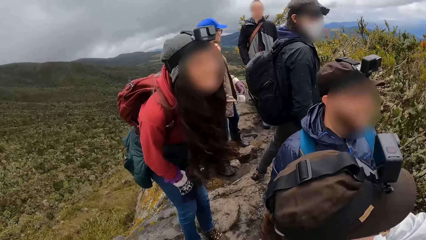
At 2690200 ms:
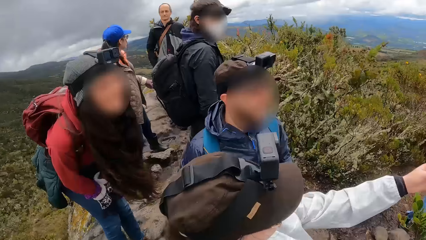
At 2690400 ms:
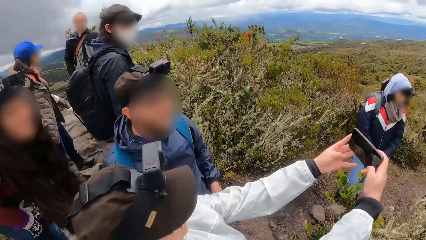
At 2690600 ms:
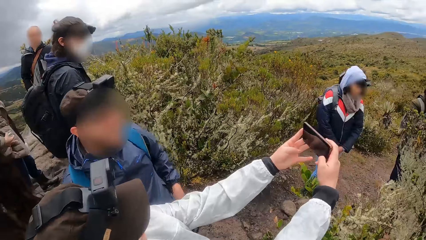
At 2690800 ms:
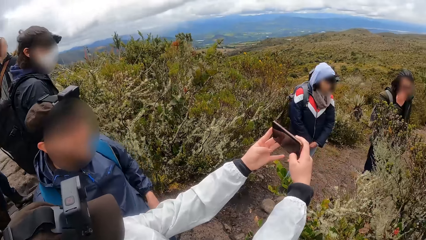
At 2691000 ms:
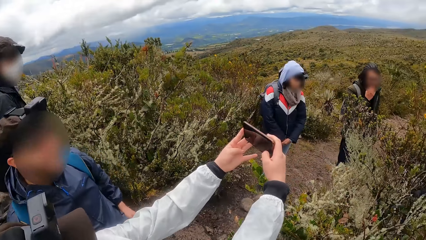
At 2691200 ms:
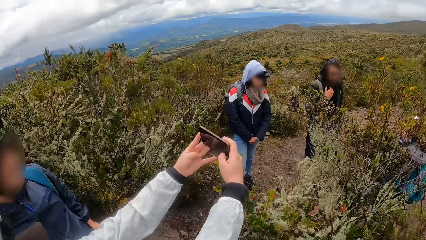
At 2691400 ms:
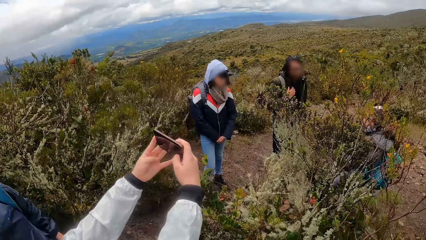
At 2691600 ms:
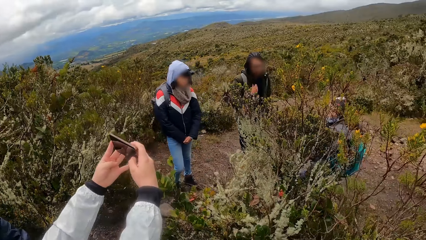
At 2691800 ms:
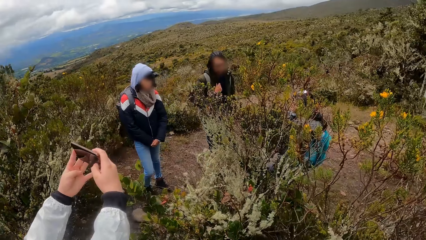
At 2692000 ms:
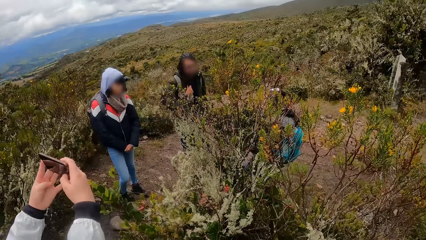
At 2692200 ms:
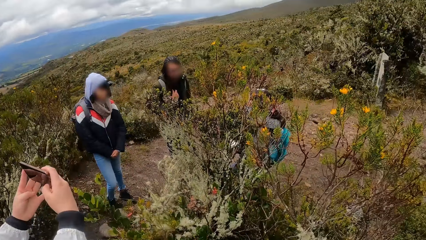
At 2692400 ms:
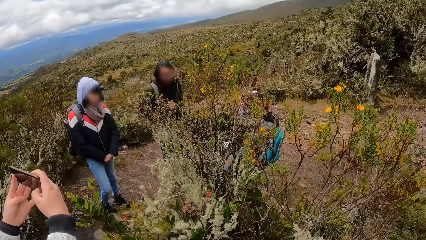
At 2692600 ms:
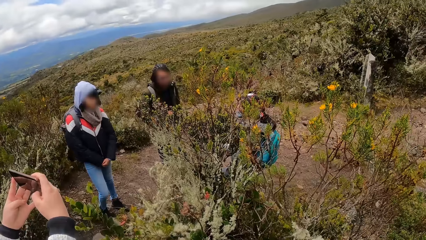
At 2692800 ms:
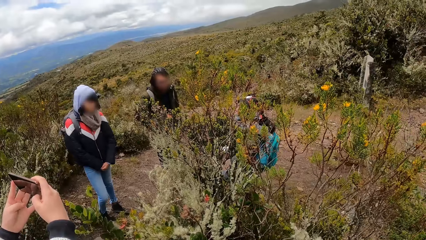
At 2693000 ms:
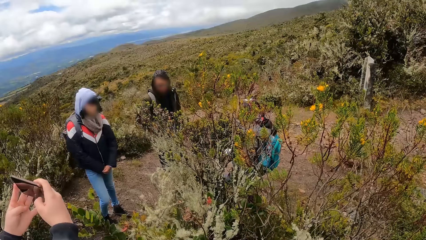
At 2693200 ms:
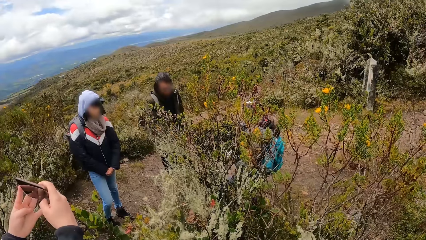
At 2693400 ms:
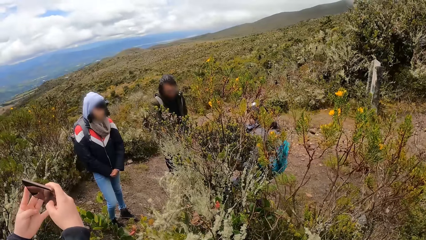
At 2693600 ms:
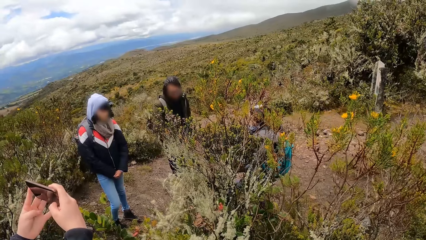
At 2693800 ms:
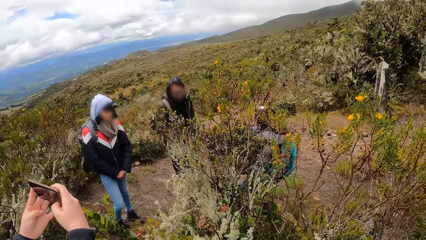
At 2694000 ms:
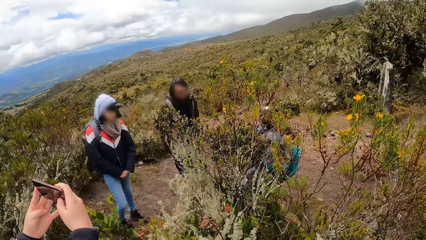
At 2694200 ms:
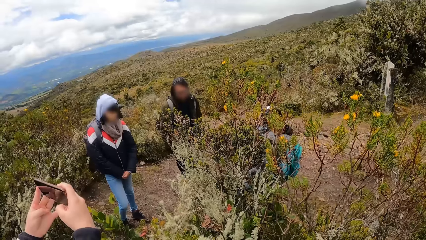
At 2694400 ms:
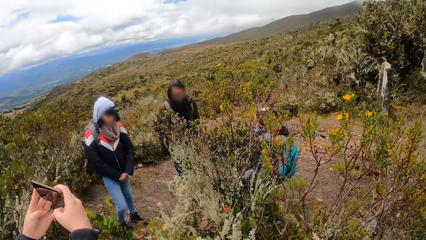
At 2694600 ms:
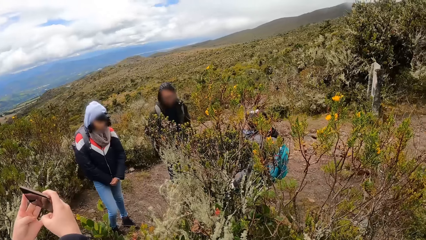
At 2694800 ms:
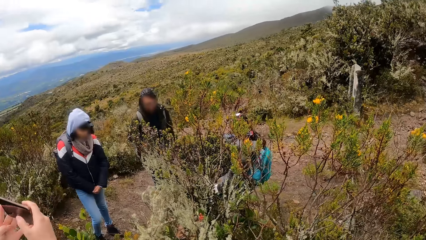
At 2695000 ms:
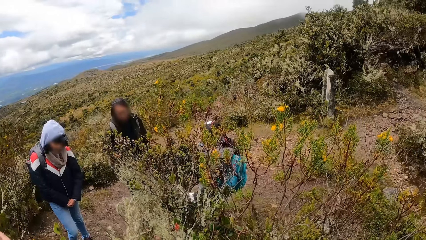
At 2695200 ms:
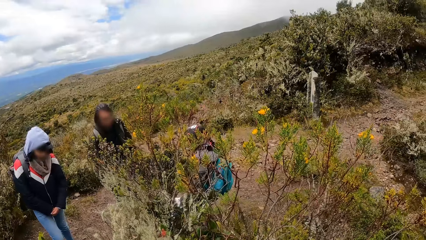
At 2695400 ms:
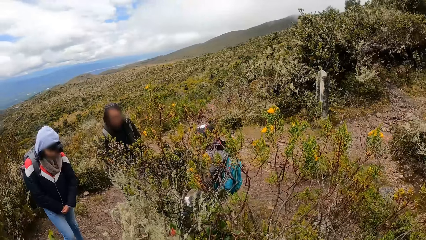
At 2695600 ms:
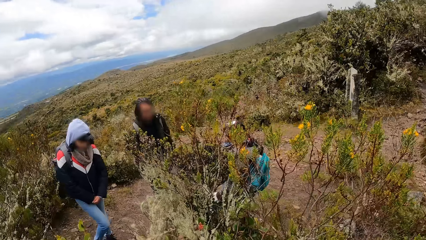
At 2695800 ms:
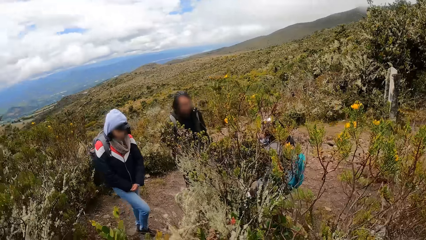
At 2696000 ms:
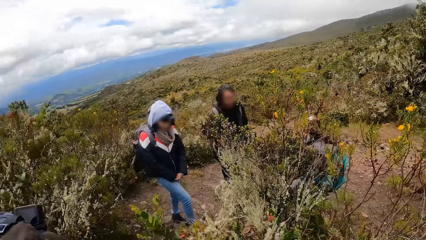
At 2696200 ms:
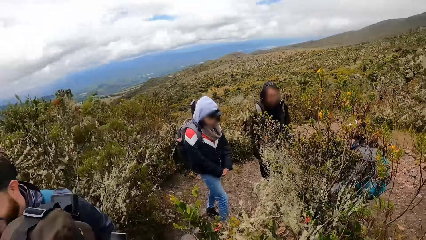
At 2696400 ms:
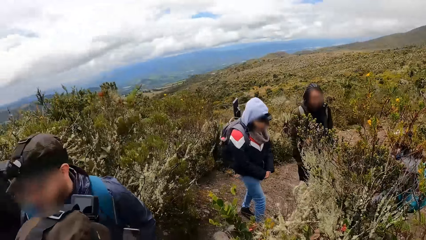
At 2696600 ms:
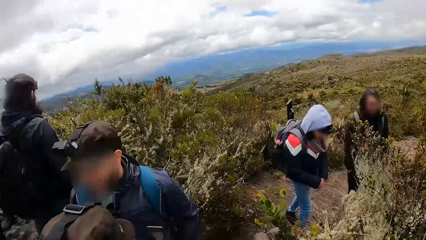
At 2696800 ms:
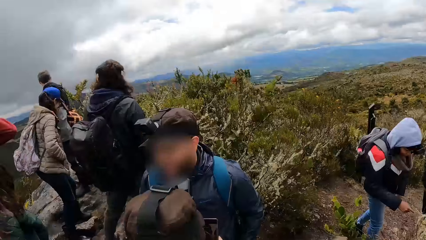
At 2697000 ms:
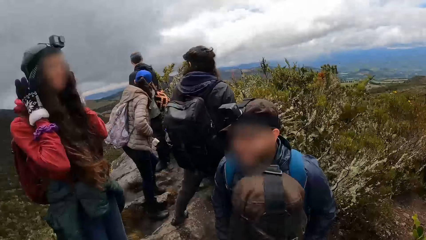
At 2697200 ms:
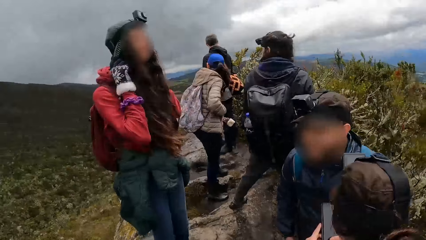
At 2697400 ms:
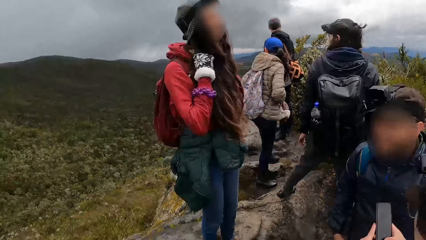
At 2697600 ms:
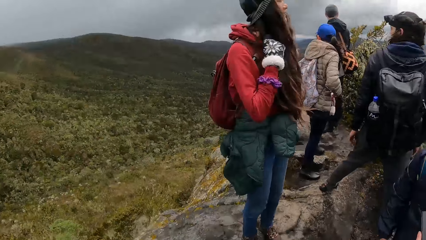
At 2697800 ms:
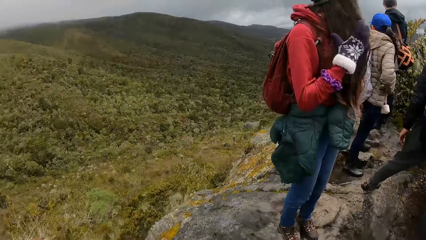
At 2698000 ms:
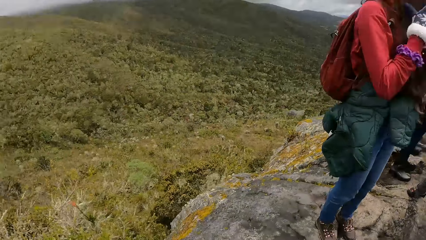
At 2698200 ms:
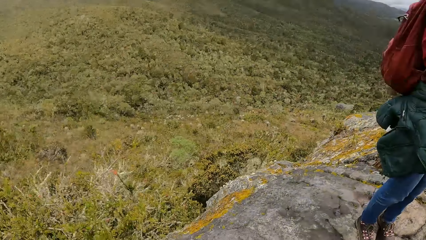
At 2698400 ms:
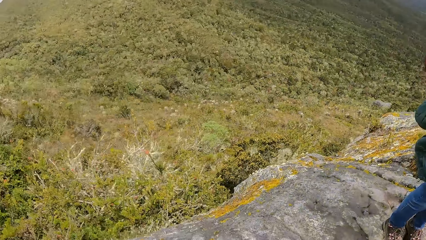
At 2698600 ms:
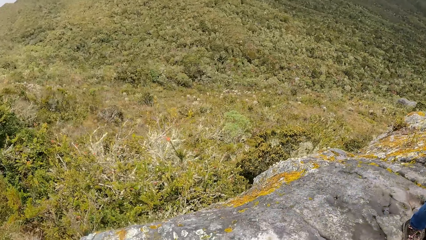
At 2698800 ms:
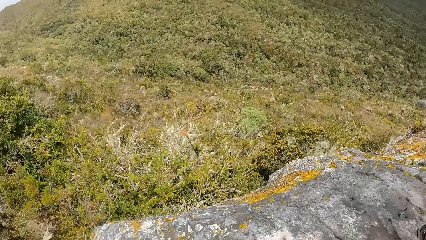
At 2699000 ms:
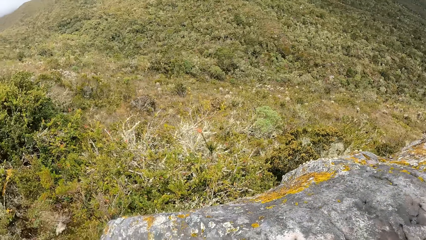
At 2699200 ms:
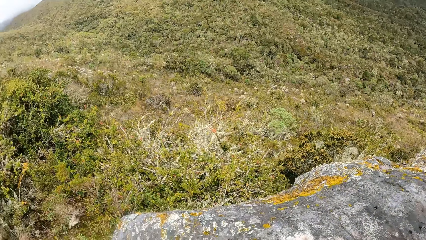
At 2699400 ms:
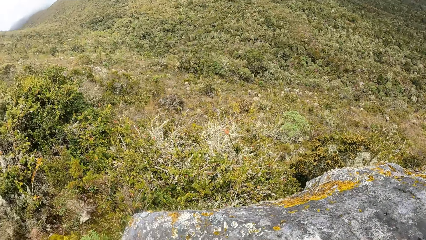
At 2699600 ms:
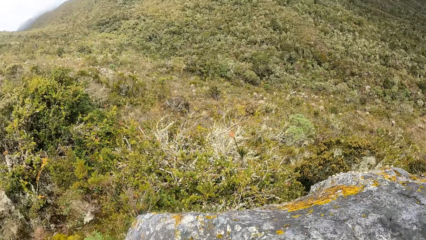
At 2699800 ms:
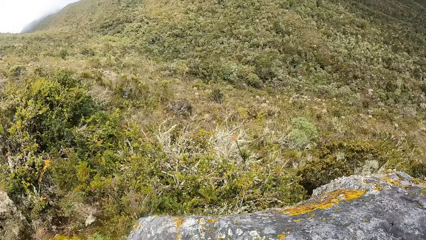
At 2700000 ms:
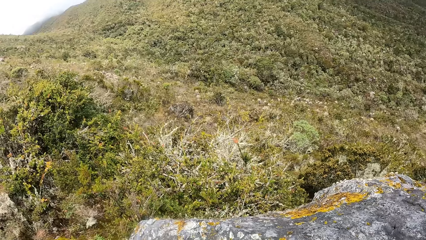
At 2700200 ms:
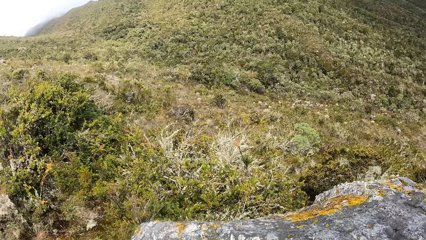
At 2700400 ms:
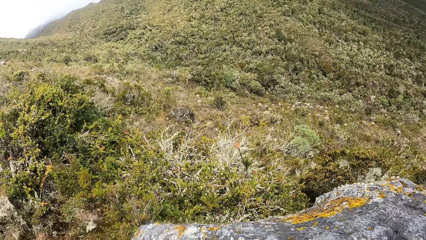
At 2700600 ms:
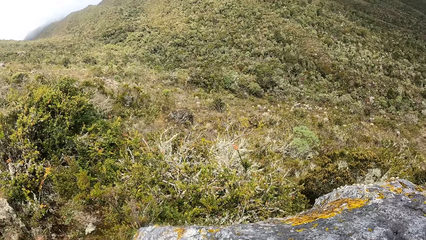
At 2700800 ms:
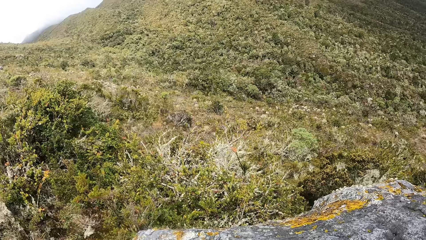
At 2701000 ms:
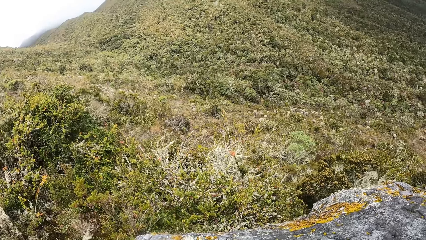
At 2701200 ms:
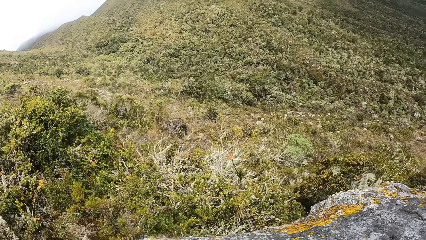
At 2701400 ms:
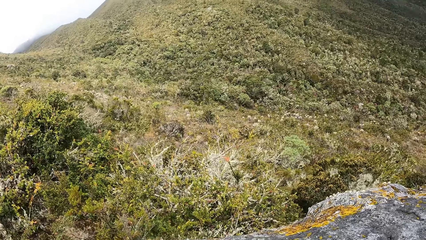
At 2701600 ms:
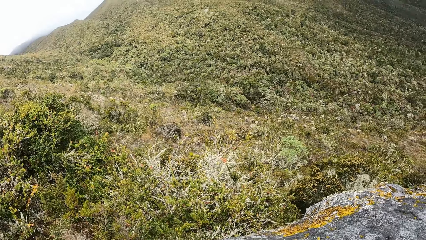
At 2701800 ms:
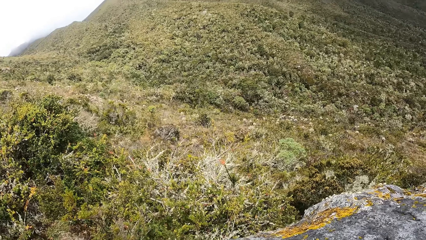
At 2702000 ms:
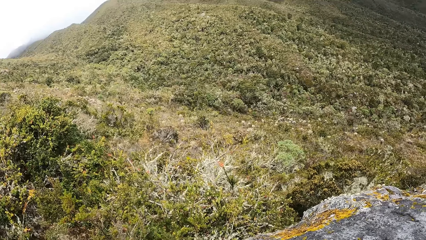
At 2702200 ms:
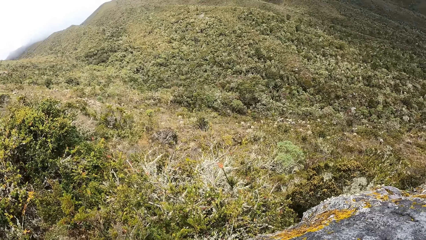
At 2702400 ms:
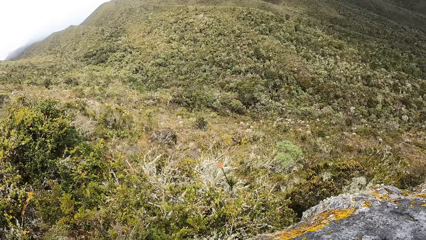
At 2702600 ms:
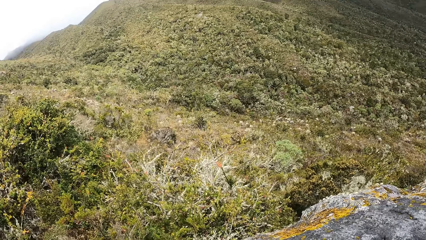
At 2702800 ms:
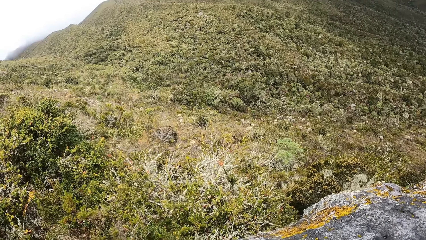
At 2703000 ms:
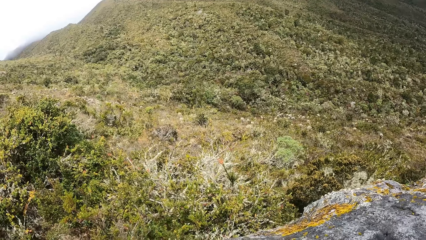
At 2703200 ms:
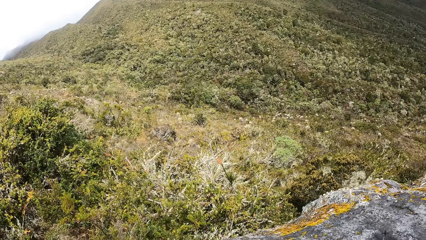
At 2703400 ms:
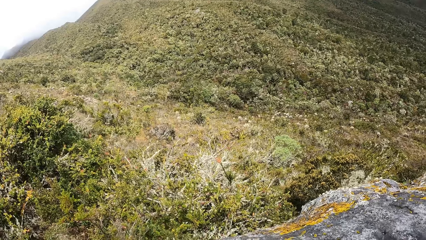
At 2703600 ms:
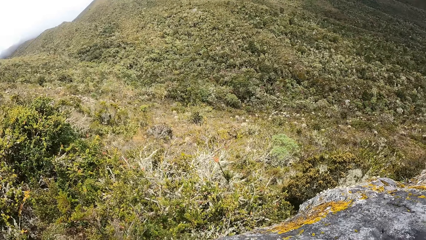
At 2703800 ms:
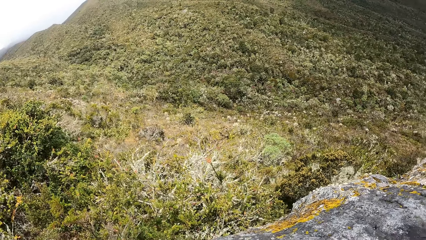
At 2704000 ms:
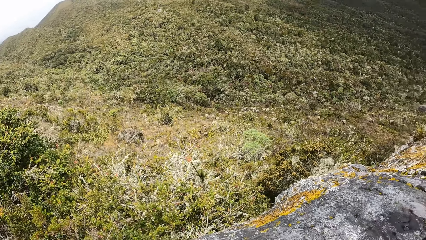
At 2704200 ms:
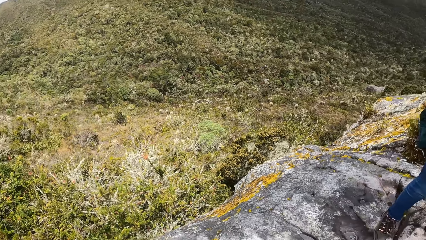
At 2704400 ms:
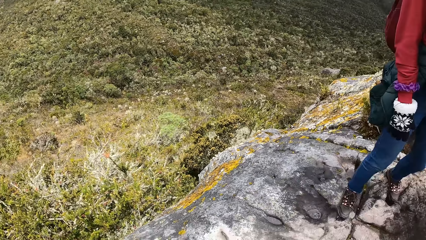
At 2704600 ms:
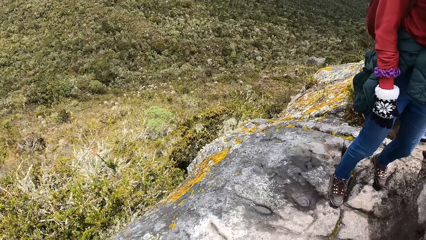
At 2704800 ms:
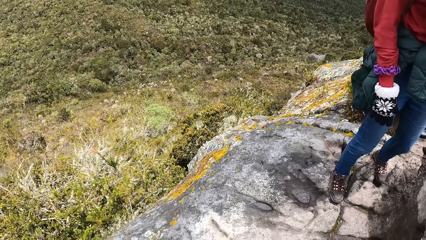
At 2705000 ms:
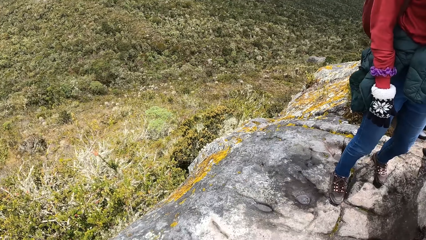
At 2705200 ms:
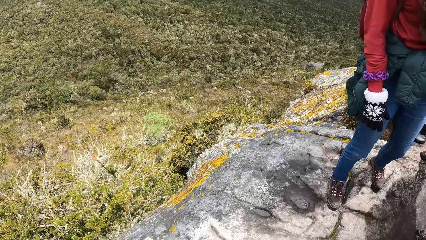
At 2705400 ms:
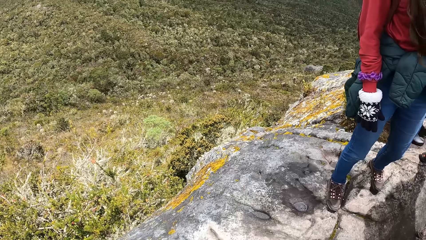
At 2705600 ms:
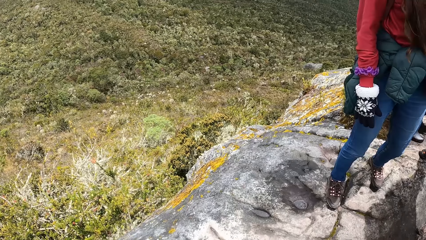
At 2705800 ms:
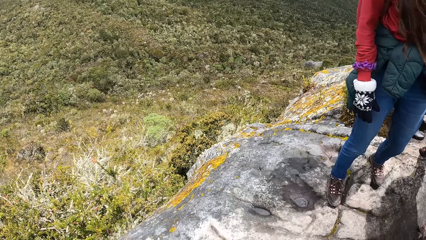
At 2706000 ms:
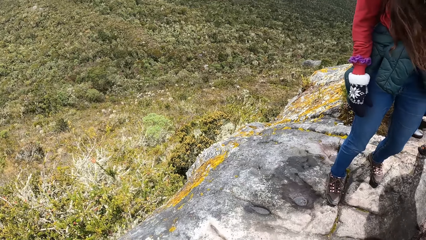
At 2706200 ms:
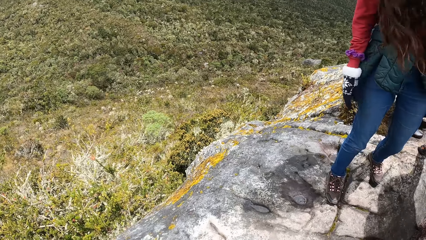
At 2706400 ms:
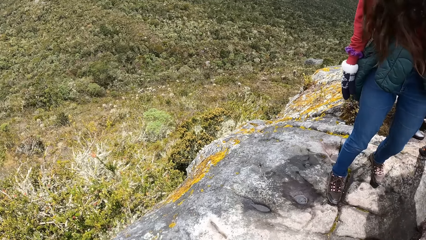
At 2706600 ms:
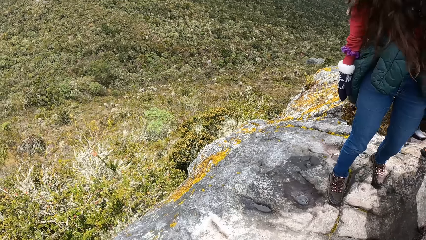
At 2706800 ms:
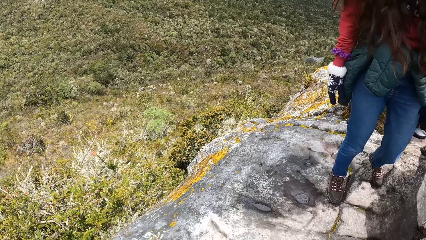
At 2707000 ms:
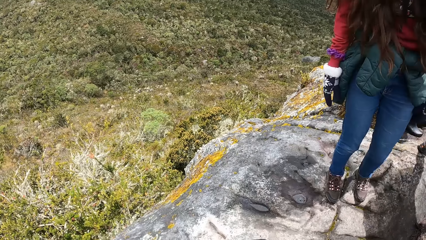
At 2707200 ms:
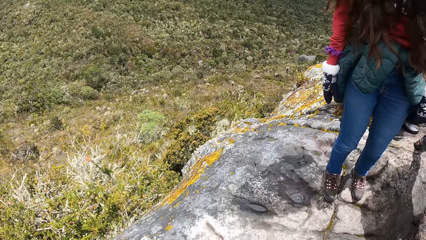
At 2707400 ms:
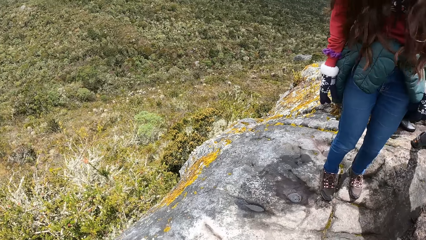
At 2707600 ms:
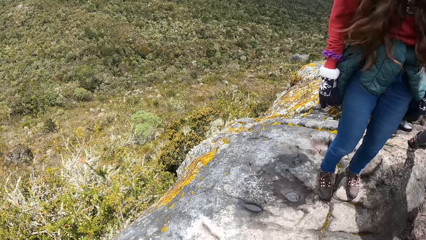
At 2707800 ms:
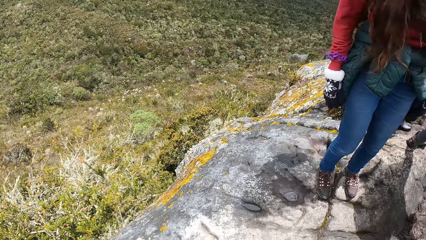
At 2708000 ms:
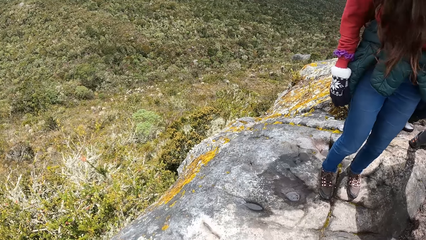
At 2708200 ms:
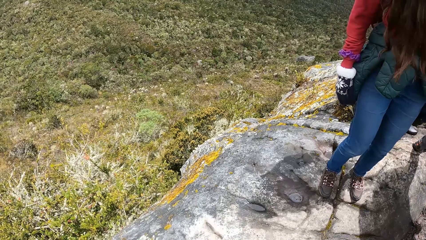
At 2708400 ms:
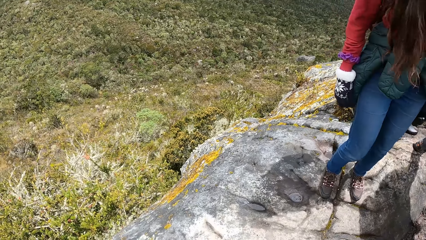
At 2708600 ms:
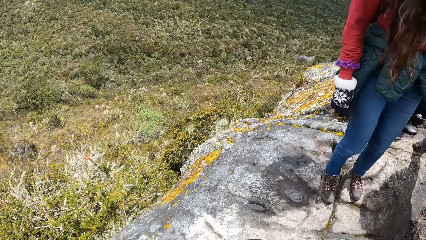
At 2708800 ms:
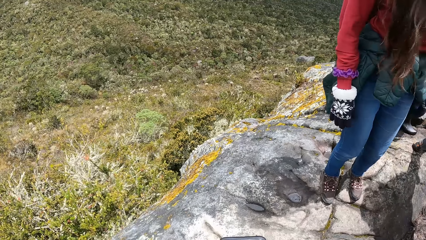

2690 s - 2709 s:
A lady takes a selfie on the phone. The camera wearer looks around the forest. They look around. They look around the forest again. They look up the hills. They look around the forest.
